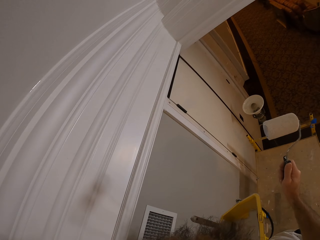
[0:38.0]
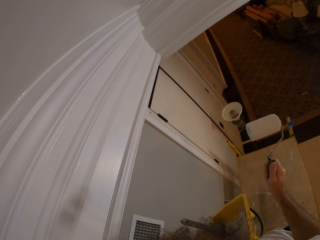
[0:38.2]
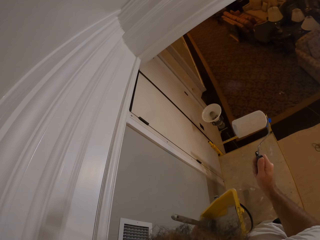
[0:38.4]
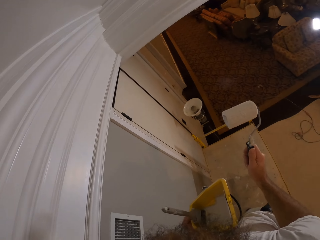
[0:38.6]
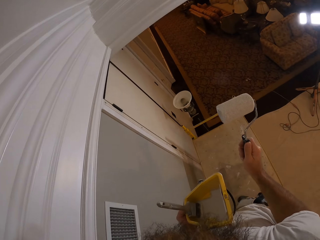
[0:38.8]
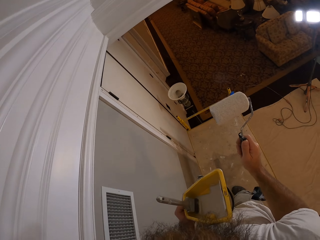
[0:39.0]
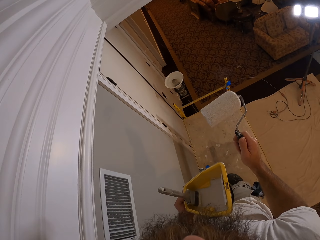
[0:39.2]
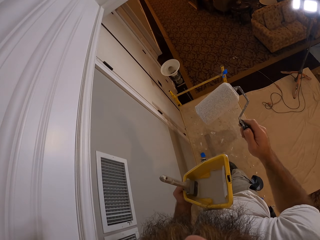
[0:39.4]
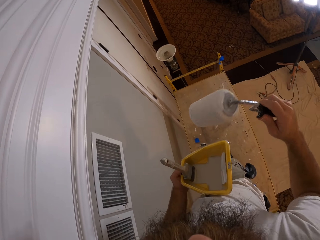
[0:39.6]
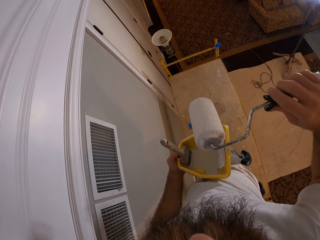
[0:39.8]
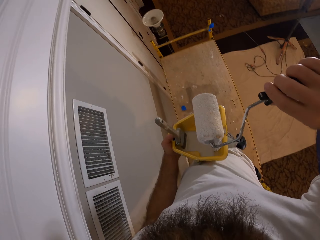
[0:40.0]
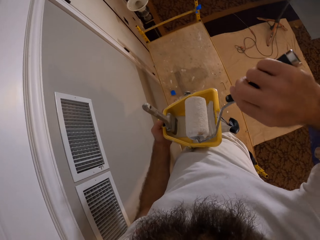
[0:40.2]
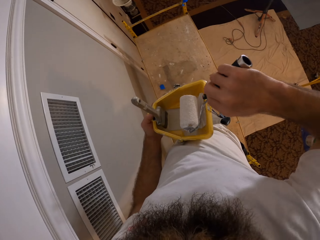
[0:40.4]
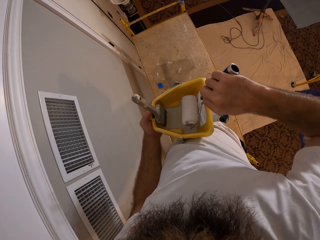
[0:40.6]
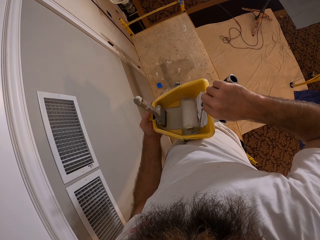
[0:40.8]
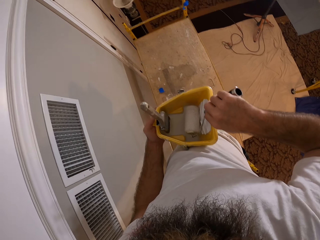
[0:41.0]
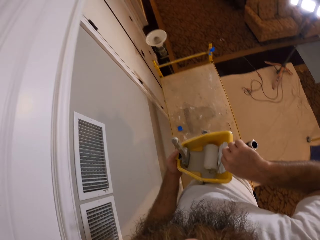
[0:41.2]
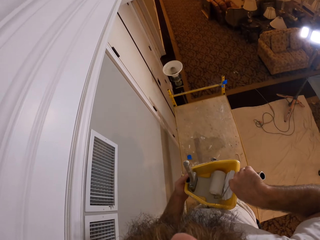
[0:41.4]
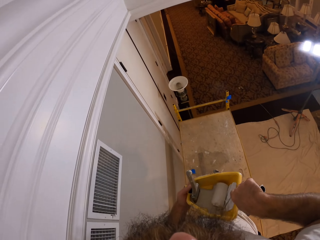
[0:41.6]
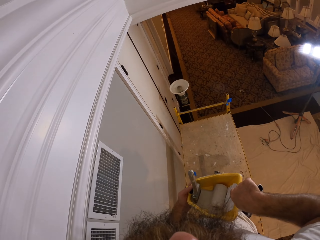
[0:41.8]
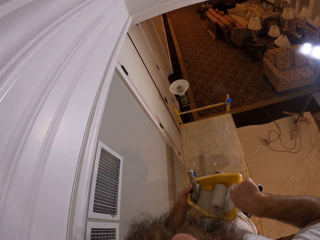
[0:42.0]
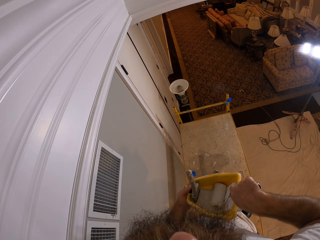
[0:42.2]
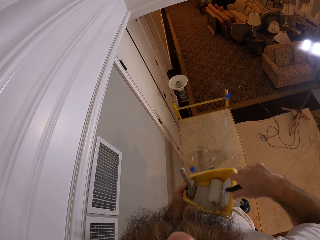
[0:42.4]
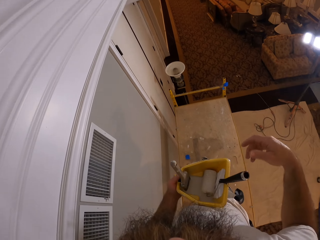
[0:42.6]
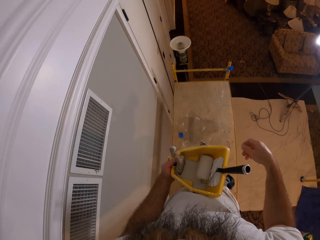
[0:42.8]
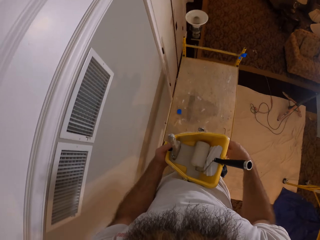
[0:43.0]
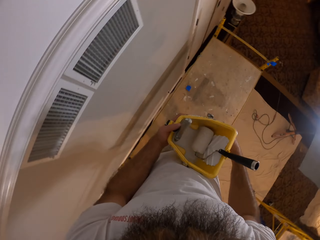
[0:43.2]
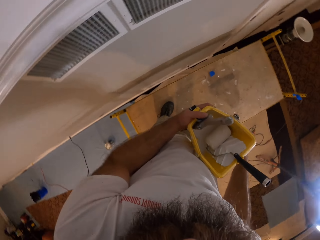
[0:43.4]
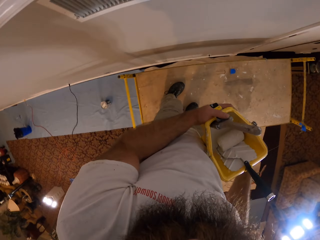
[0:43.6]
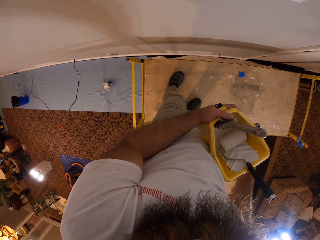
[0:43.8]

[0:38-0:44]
The camera wearer puts the paint roller brush into the bucket of paint with his right hand.

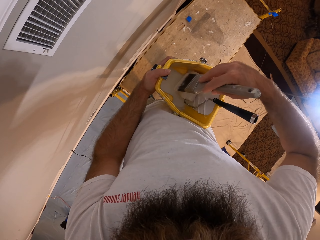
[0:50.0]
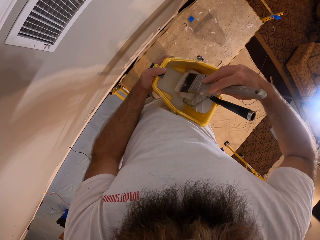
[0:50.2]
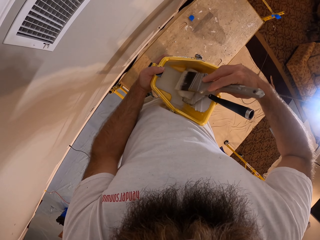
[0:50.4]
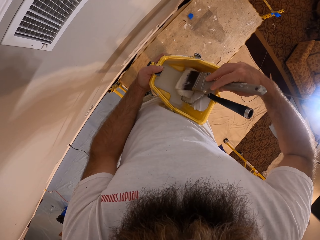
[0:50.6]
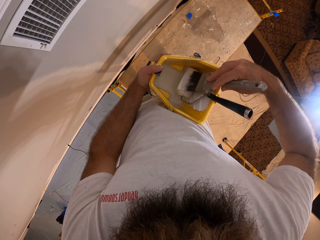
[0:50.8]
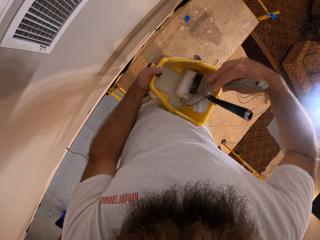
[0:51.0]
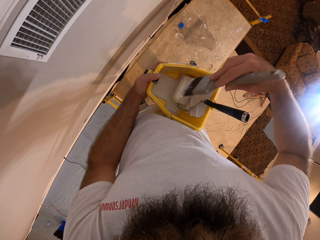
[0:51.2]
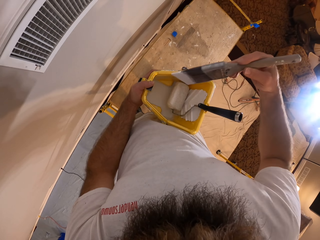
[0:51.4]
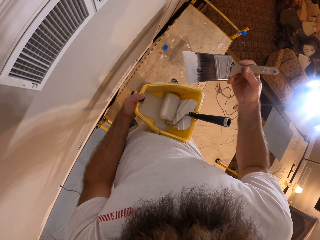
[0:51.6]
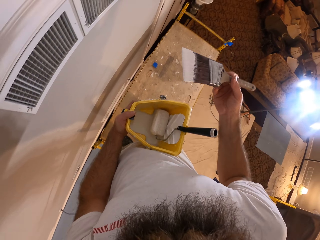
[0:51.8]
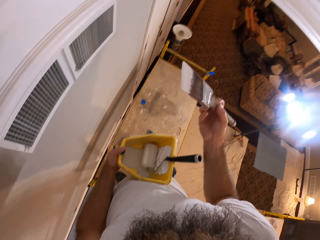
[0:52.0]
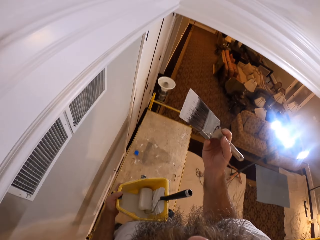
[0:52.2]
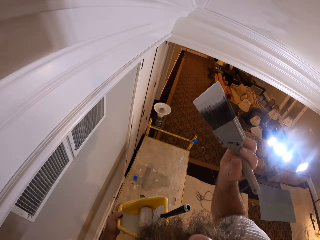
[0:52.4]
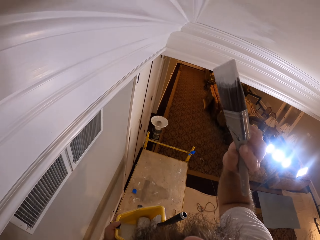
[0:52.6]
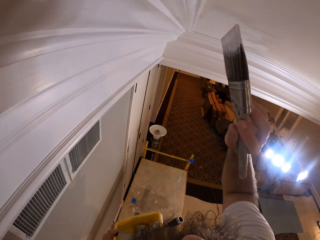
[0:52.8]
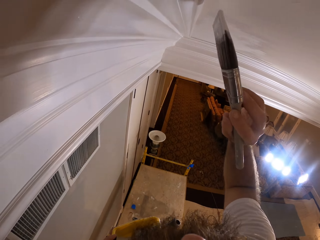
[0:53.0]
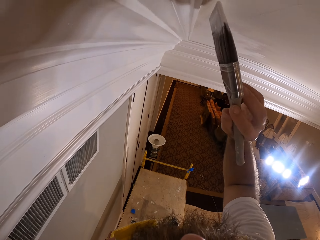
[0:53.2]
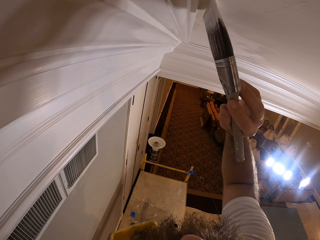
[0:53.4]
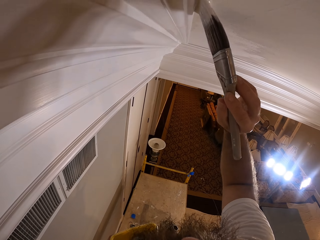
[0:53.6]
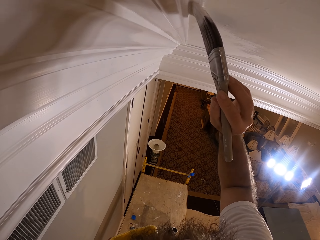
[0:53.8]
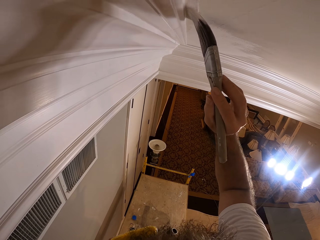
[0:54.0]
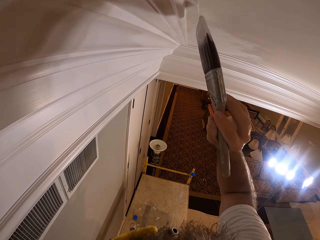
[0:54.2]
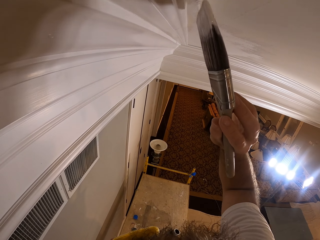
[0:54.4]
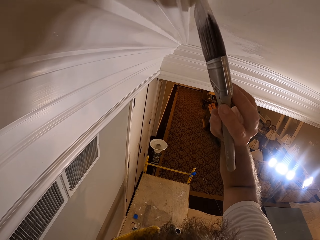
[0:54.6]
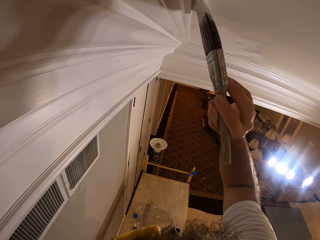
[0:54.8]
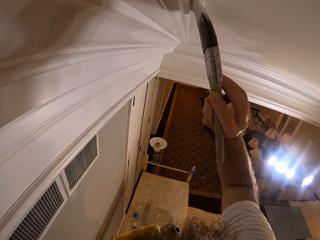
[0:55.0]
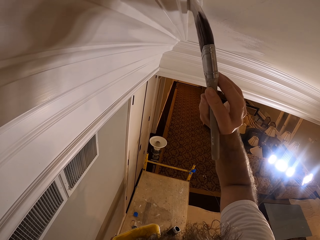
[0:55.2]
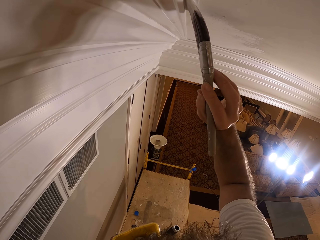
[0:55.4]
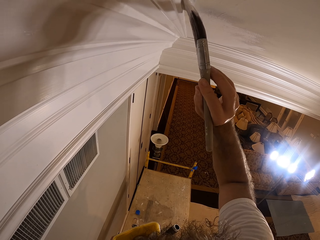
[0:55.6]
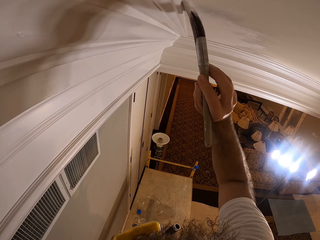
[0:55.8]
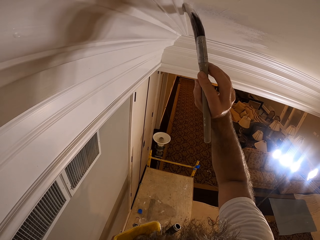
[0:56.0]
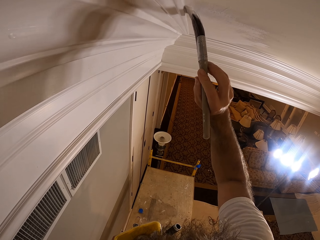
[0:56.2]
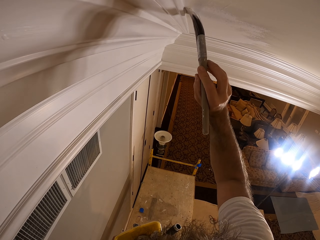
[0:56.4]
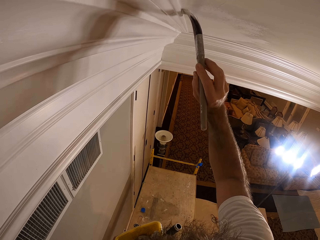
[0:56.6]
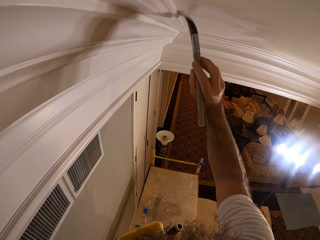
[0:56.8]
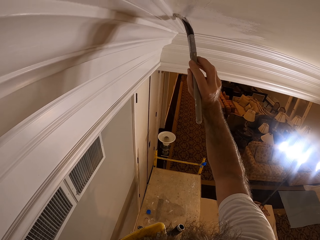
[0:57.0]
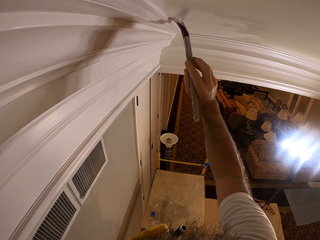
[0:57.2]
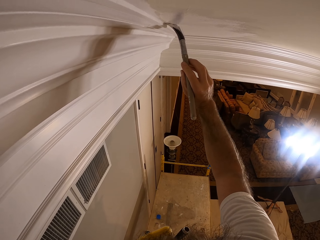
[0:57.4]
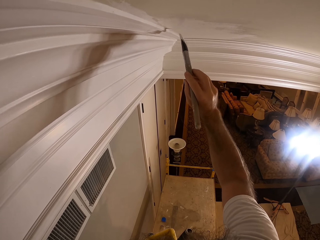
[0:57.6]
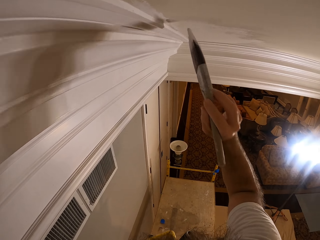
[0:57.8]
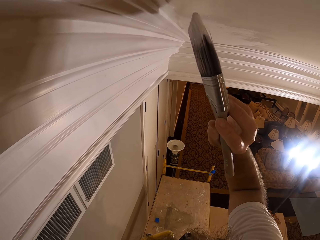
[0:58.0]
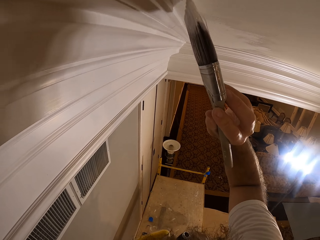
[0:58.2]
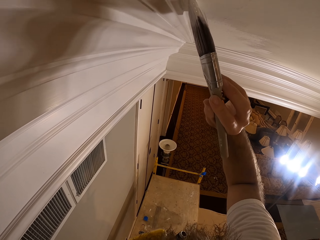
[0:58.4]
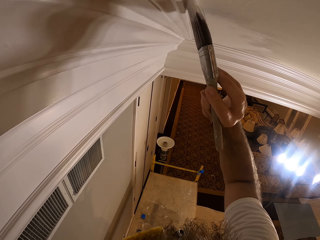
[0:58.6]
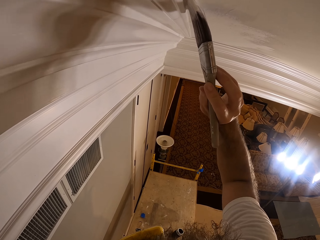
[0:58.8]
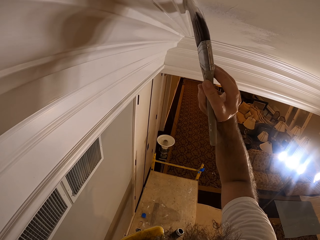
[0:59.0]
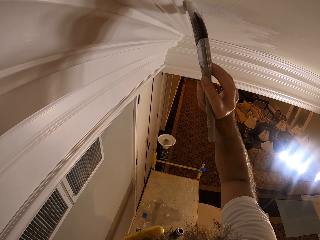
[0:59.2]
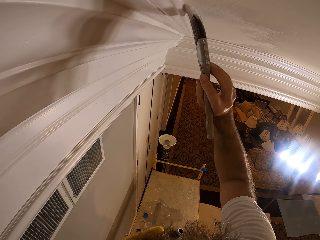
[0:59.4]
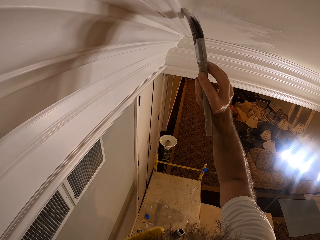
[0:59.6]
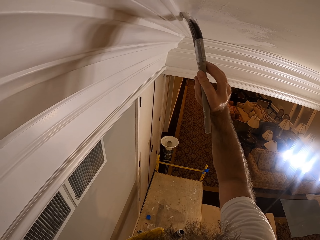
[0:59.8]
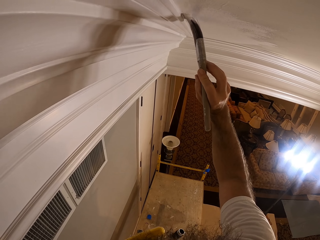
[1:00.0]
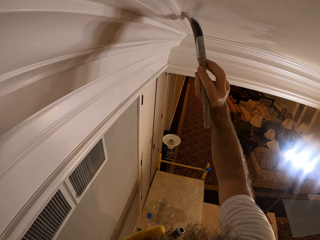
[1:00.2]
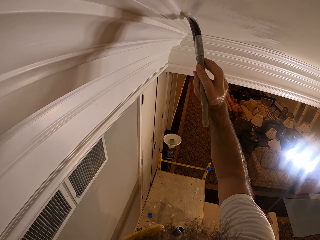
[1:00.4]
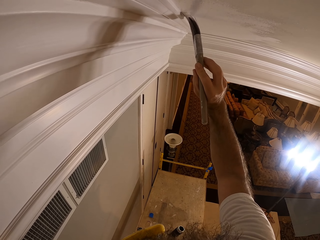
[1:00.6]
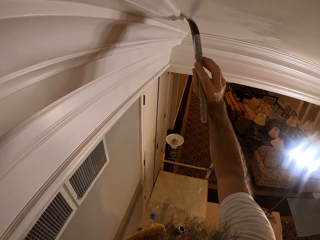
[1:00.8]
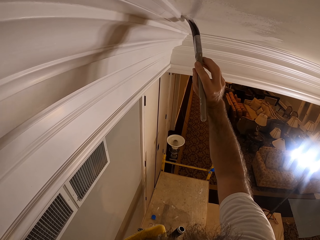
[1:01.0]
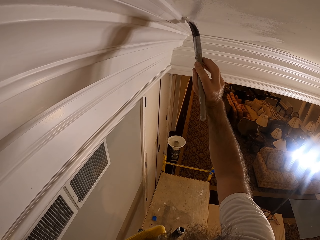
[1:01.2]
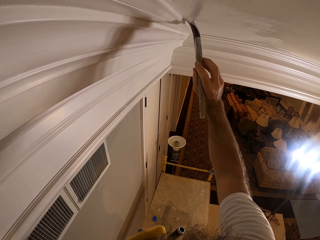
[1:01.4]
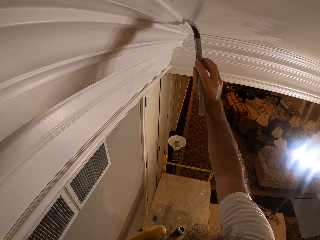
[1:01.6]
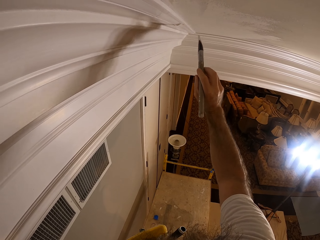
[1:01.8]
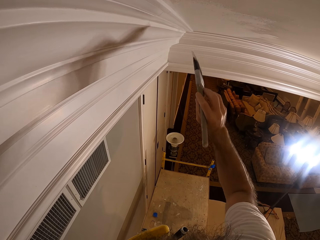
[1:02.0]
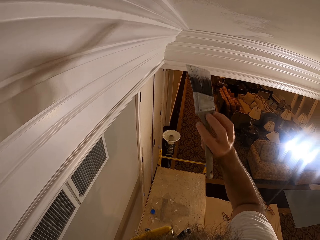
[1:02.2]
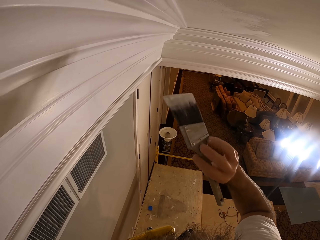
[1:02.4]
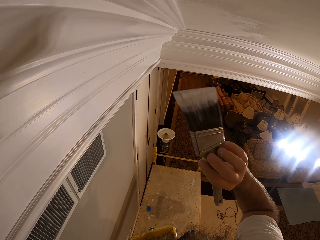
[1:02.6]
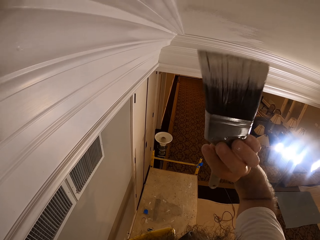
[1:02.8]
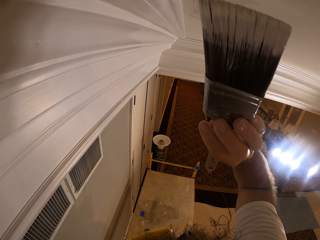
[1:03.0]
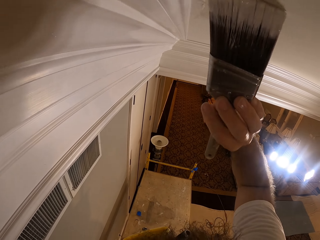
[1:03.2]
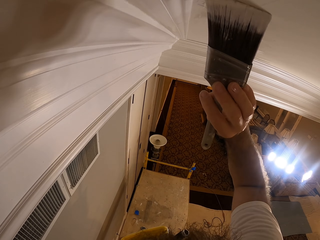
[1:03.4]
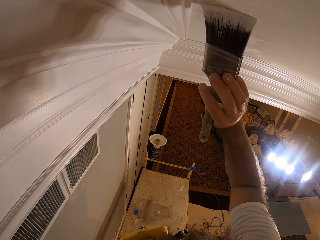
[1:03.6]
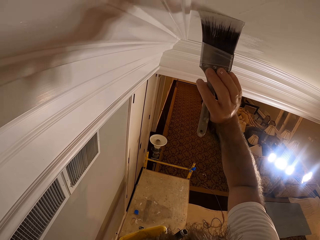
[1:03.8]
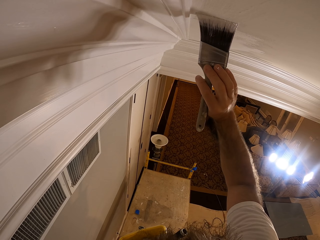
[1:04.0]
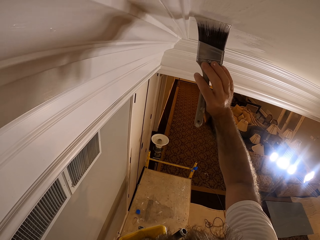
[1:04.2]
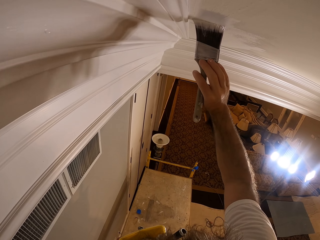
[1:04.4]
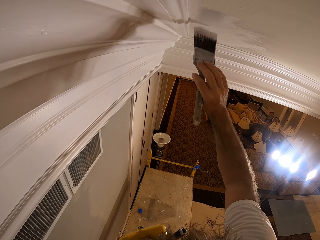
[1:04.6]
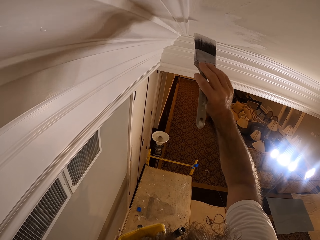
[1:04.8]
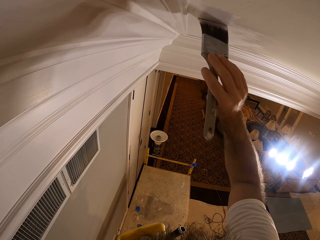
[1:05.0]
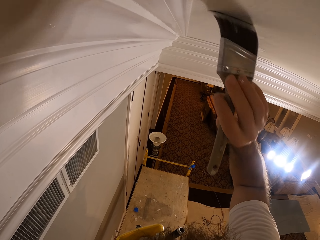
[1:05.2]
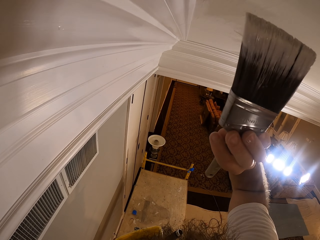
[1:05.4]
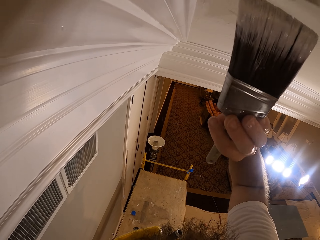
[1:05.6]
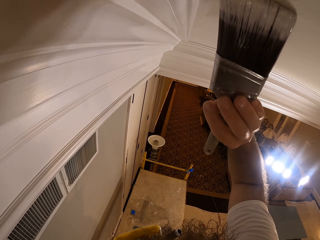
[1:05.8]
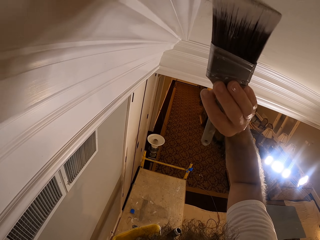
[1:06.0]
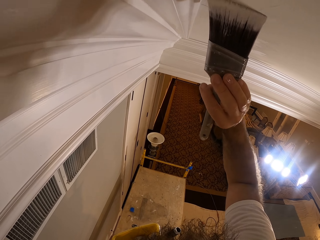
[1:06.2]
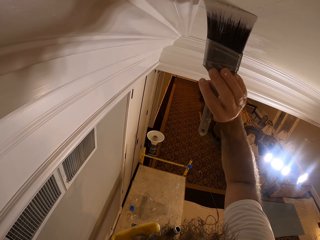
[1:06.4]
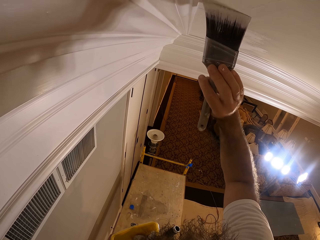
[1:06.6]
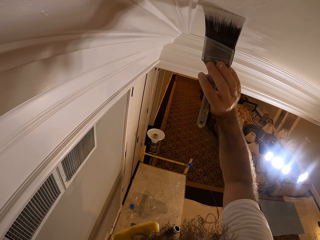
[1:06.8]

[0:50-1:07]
The camera wearer removes excess paint on the brush. He paints the wall or ceiling with the paintbrush in his right hand.
